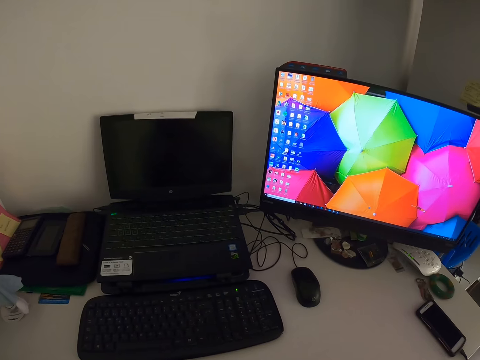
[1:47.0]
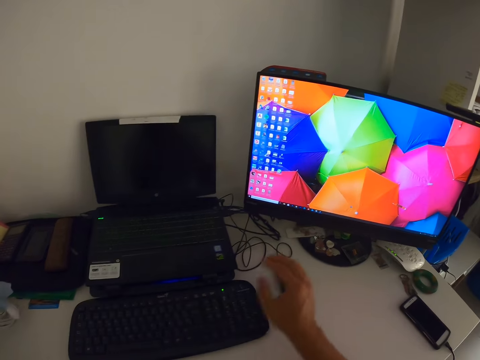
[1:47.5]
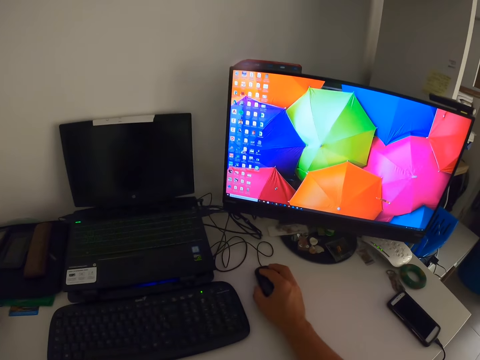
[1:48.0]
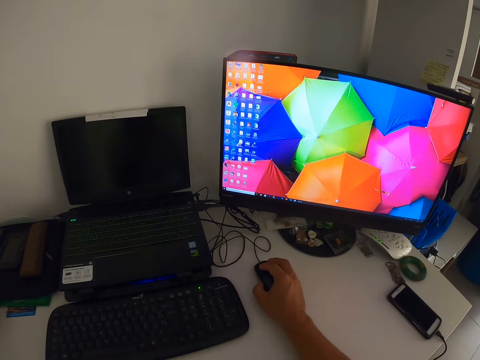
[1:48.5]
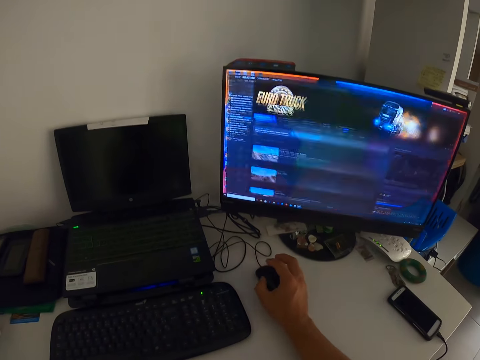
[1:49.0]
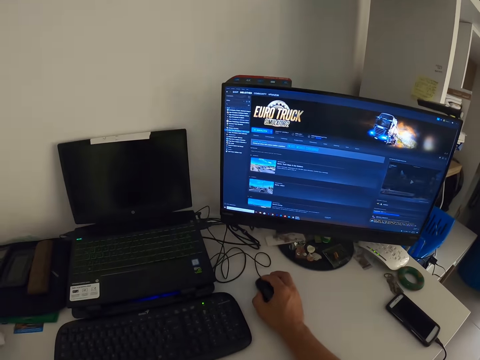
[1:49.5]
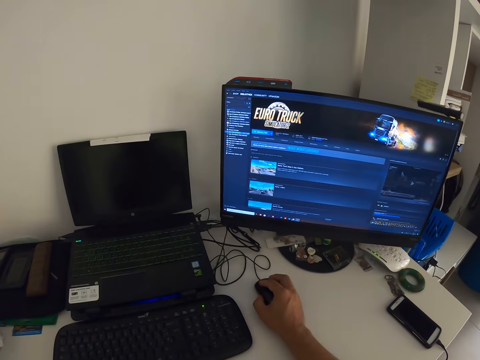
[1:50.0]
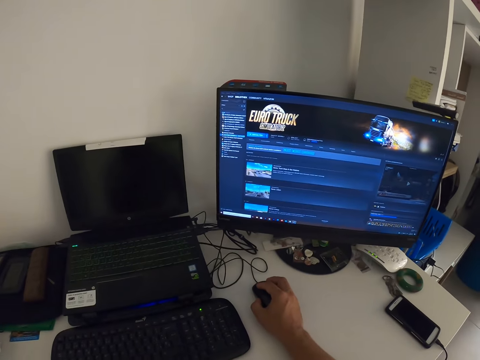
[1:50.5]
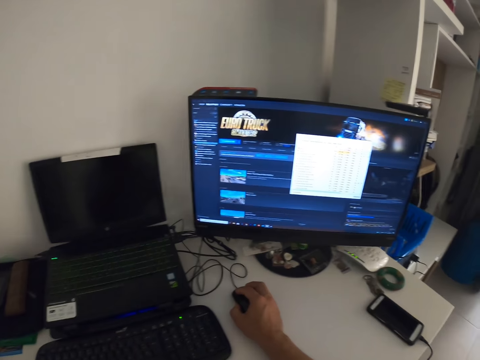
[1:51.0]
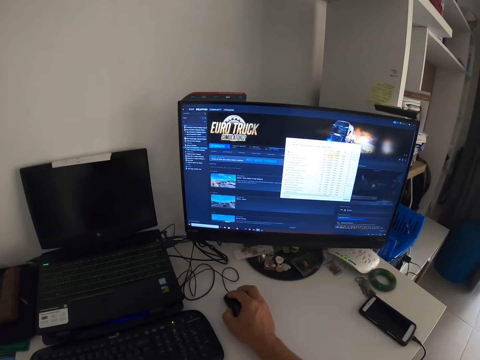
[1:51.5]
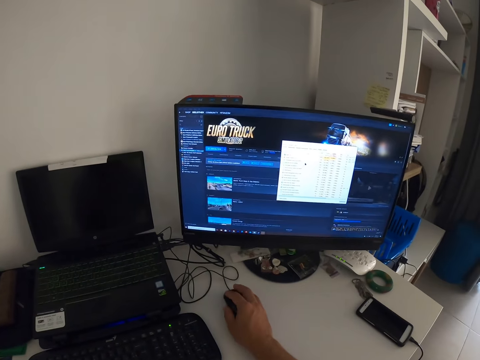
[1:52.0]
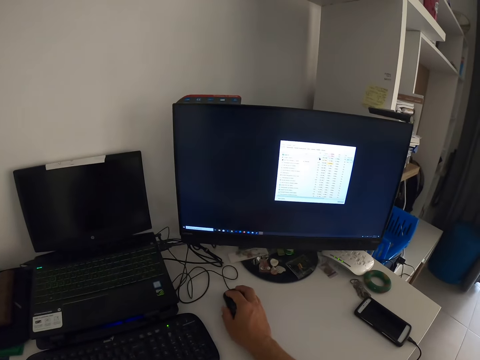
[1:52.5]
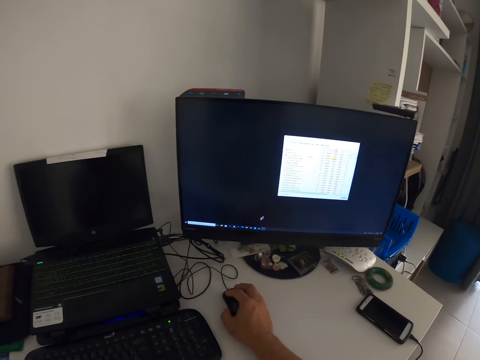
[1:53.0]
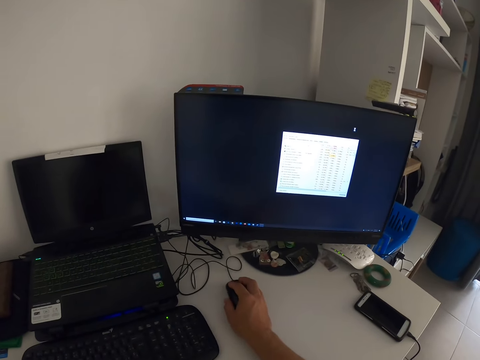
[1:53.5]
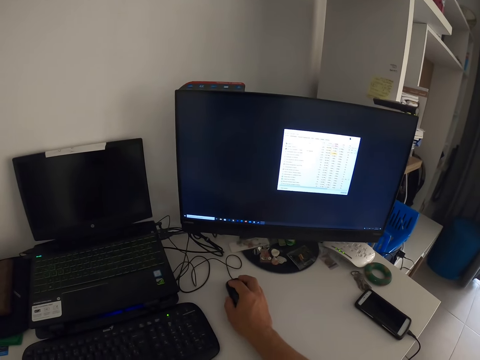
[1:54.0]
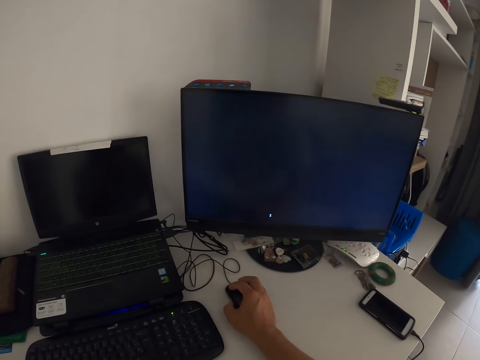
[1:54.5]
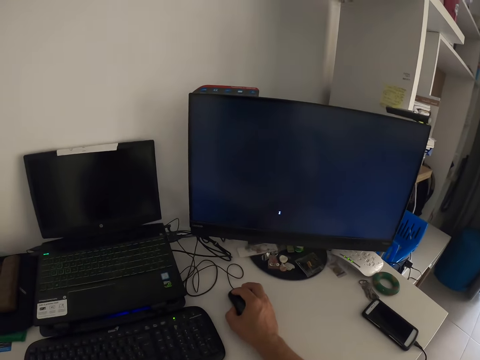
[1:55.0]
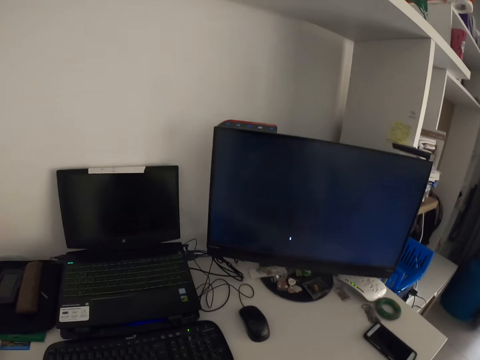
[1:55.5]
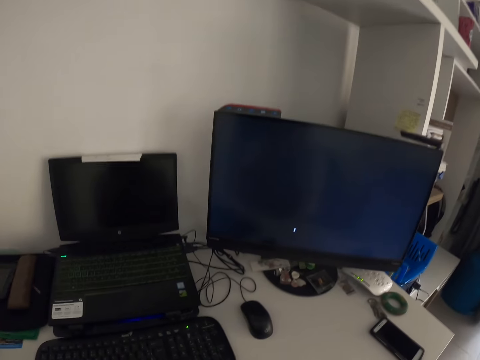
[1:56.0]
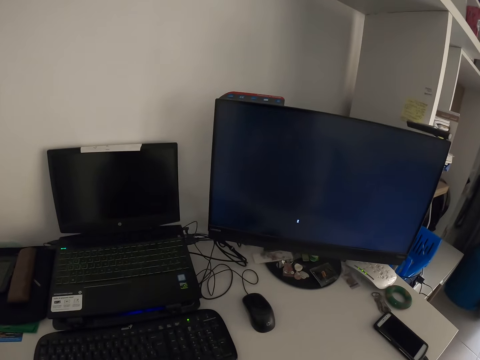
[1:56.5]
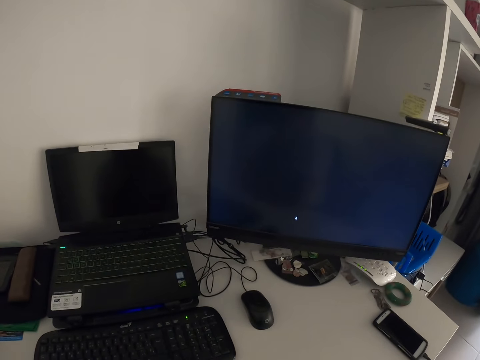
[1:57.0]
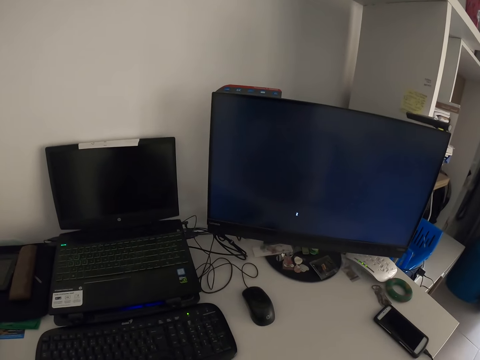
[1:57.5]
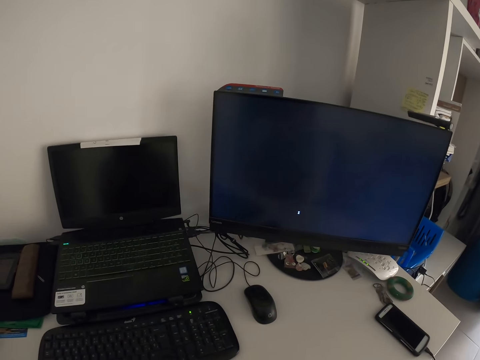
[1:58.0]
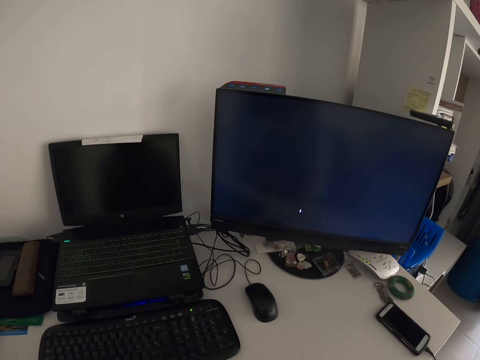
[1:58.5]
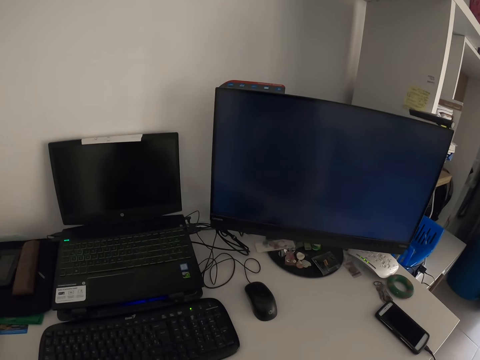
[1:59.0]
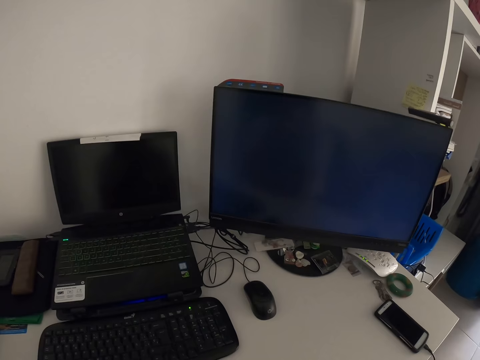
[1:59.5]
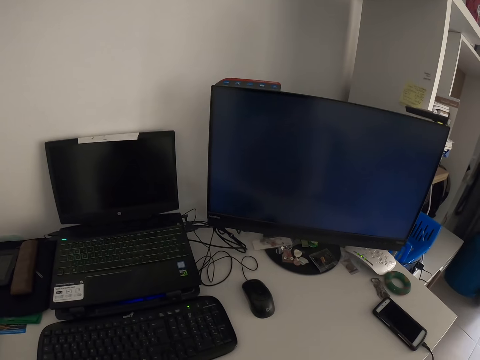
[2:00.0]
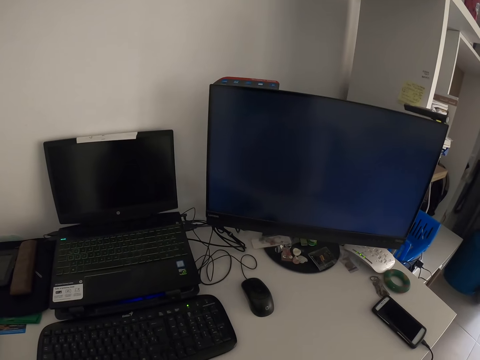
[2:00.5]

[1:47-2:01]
The camera wearer uses the computer mouse. They hold the mouse. They select on the computer. They remove their hand from the mouse. They stare at the computer monitor.

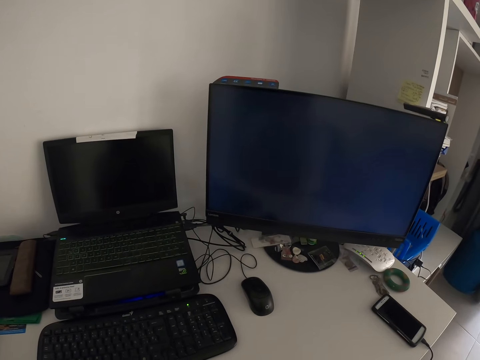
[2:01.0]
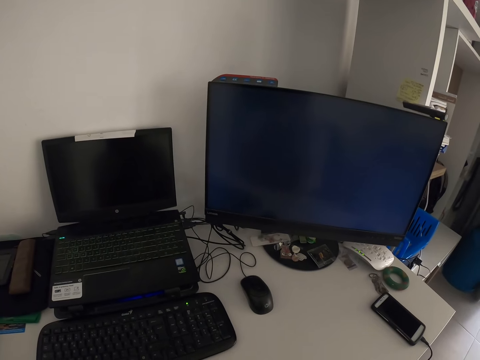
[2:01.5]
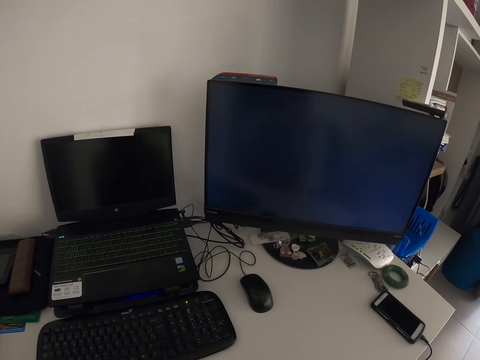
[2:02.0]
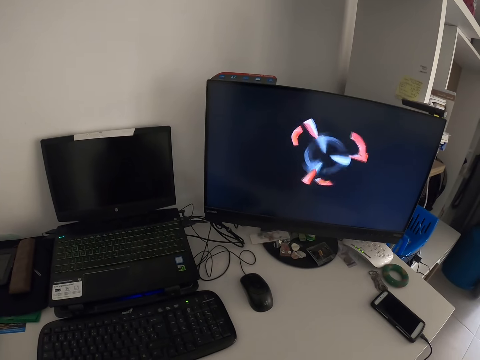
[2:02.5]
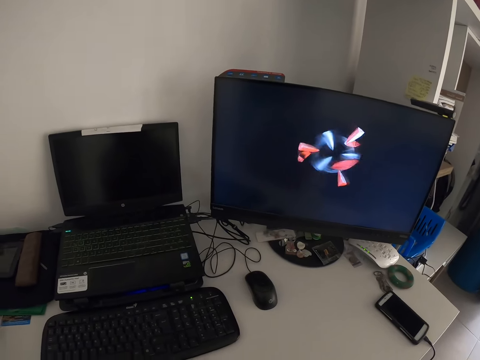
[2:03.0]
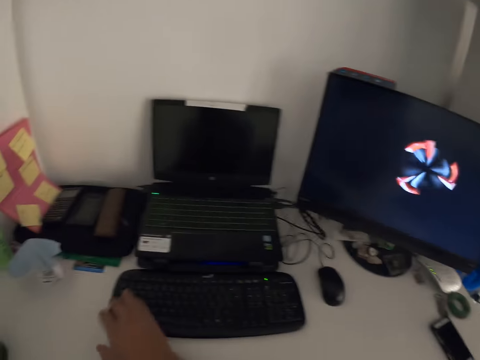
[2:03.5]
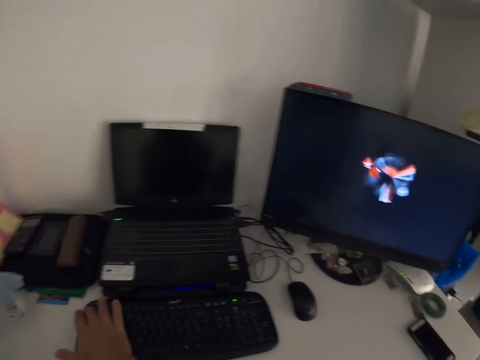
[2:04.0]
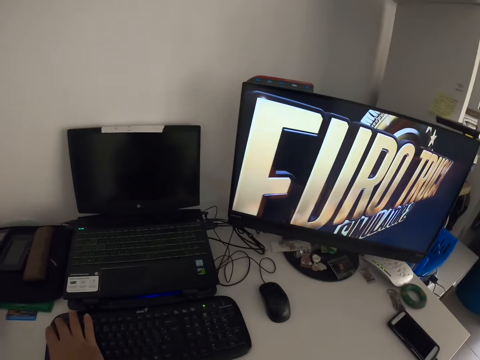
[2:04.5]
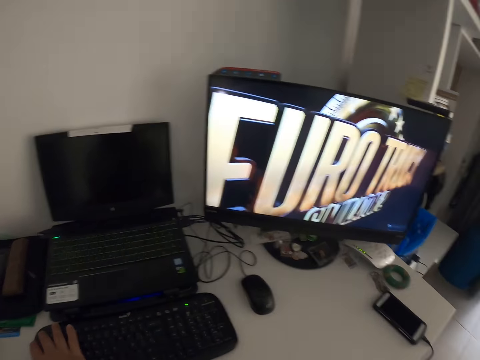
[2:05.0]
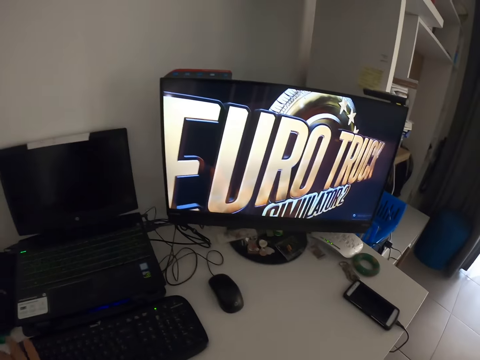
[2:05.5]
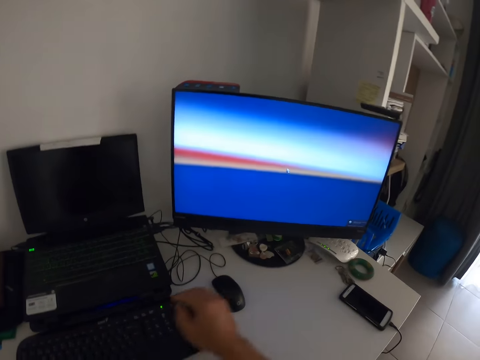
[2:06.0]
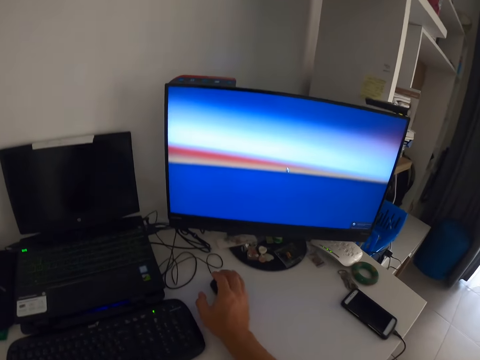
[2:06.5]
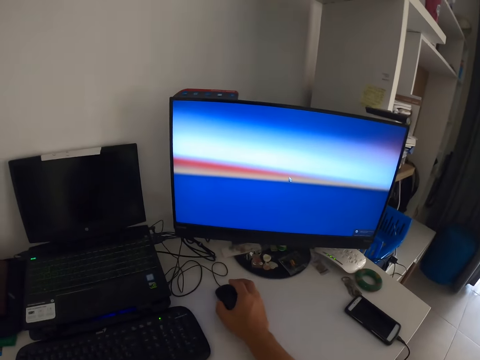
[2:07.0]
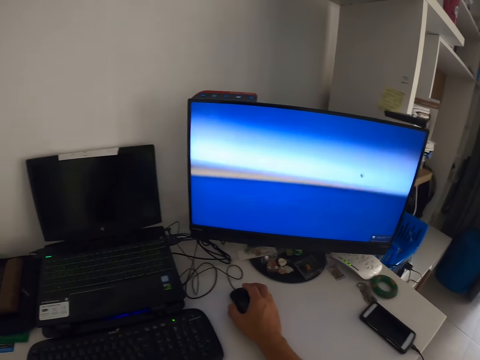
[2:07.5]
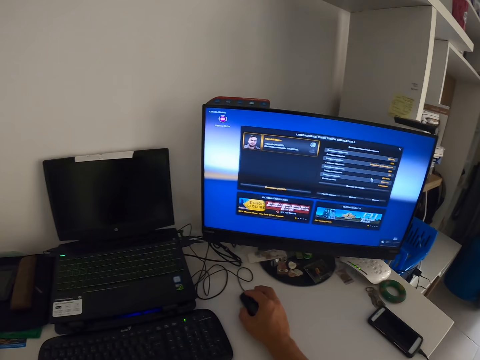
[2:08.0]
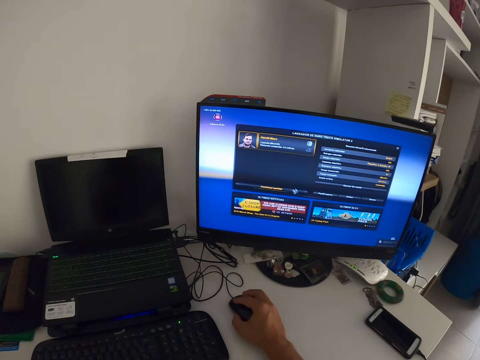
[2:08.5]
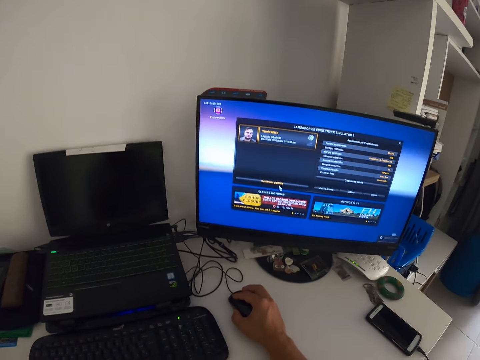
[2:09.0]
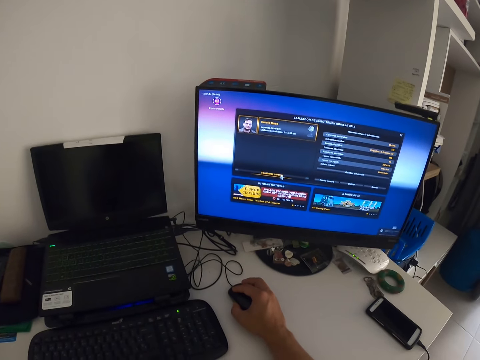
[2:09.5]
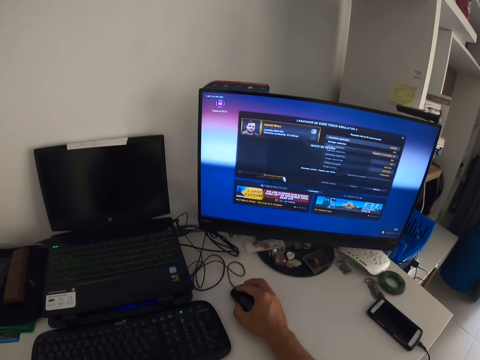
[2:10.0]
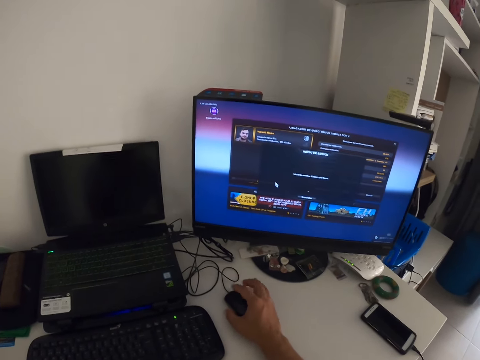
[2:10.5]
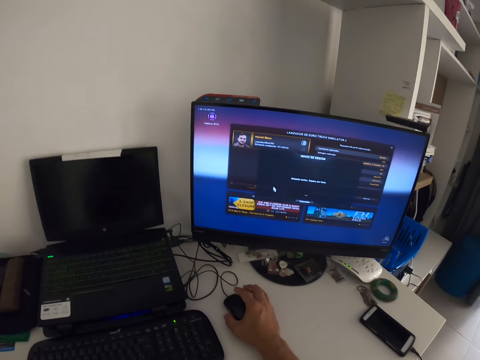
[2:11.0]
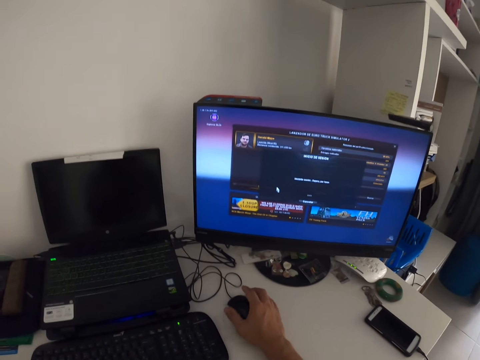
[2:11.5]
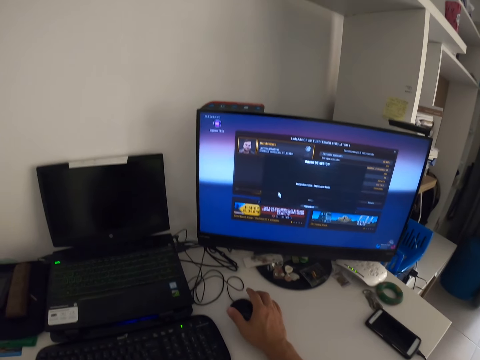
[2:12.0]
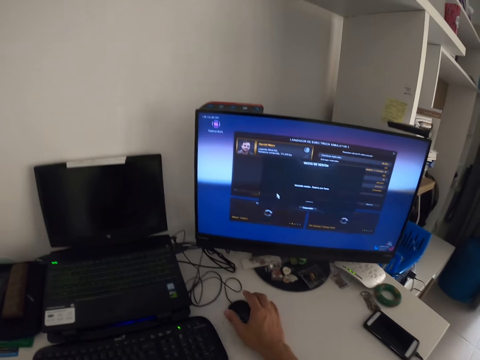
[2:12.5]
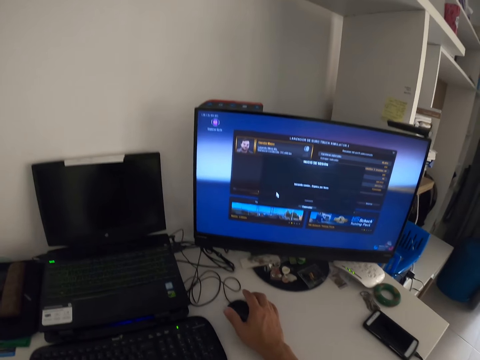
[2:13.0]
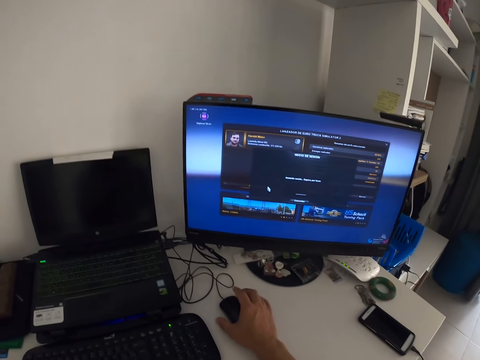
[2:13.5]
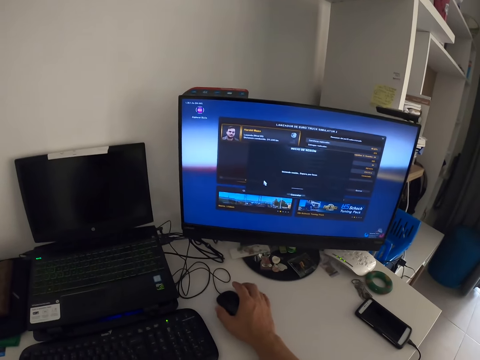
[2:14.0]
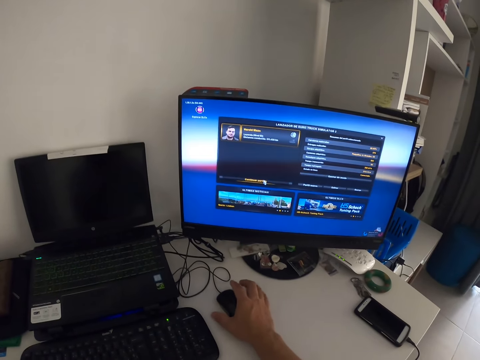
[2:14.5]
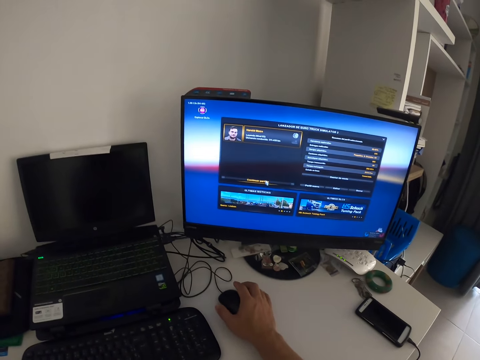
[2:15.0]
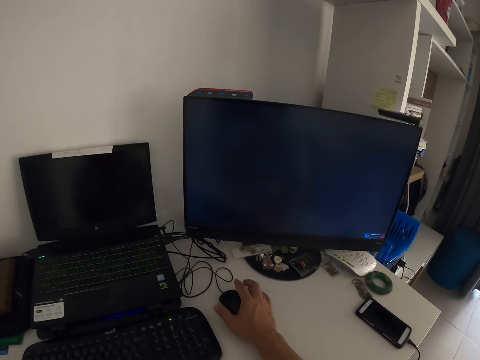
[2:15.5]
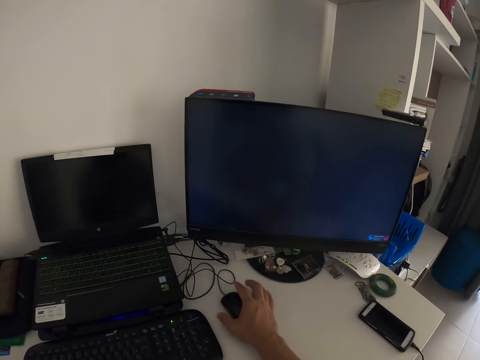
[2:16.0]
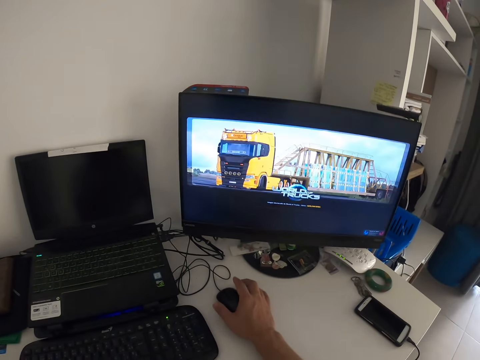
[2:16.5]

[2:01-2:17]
The camera wearer presses the keyboard. They use the computer mouse. They control the mouse. They tap fingers on the surface.
